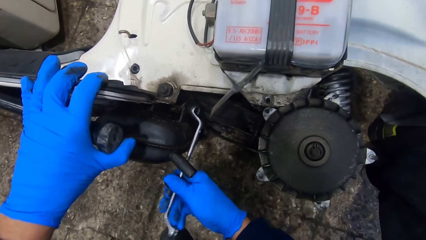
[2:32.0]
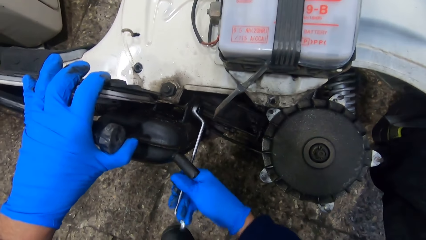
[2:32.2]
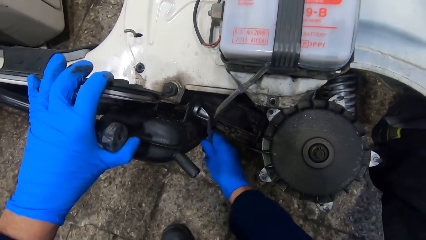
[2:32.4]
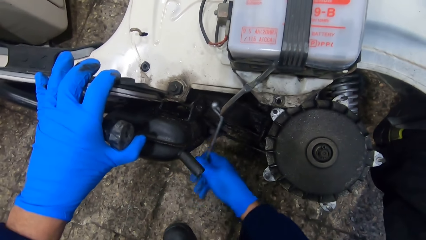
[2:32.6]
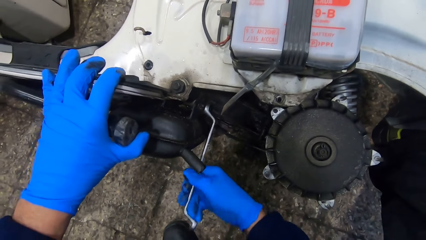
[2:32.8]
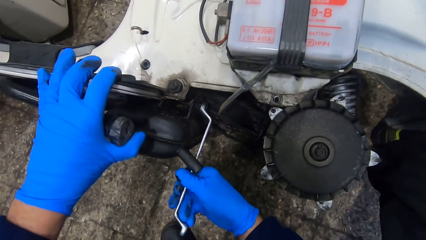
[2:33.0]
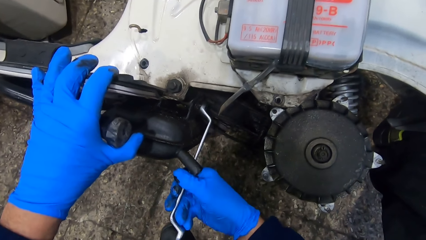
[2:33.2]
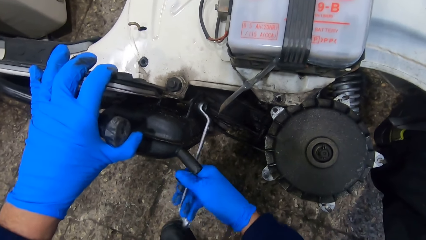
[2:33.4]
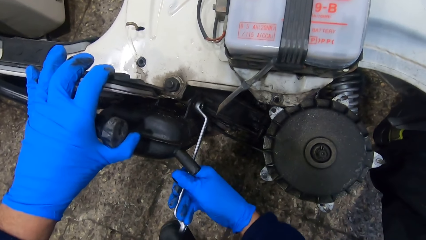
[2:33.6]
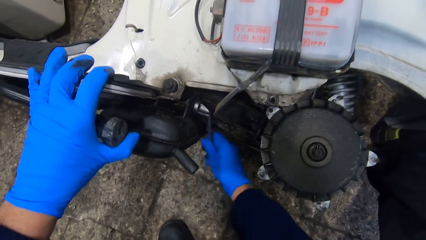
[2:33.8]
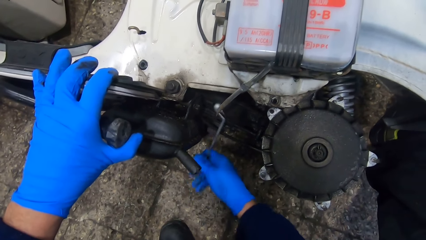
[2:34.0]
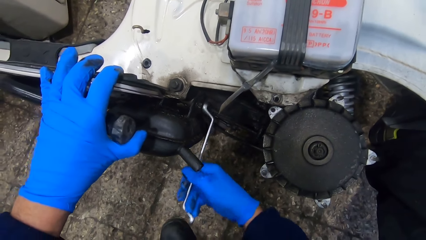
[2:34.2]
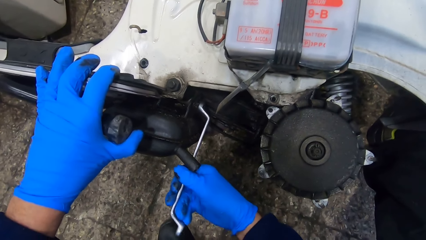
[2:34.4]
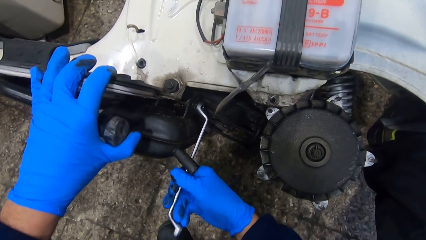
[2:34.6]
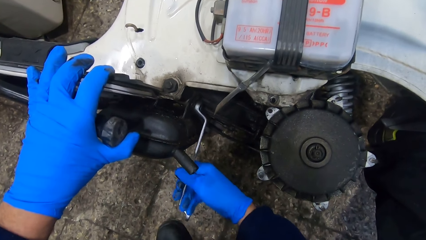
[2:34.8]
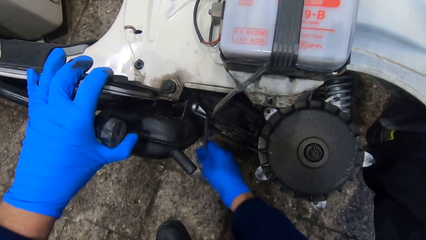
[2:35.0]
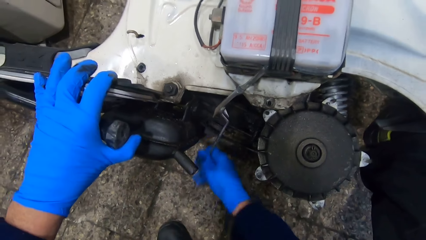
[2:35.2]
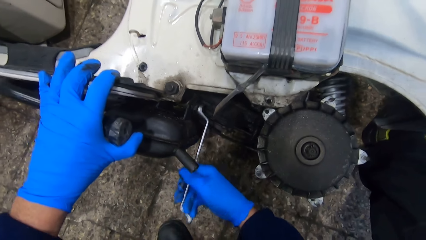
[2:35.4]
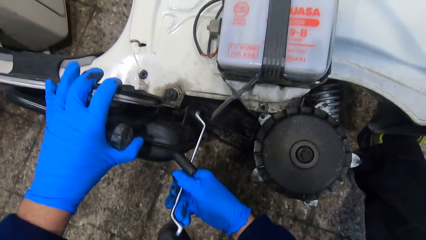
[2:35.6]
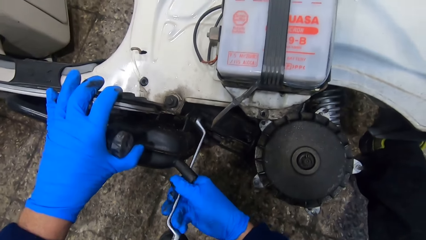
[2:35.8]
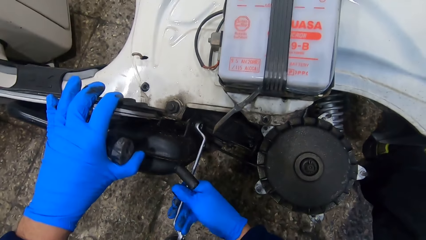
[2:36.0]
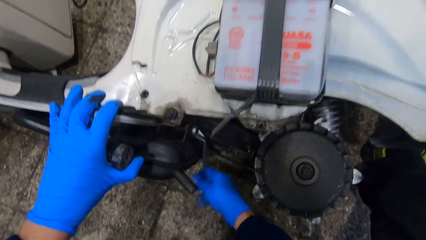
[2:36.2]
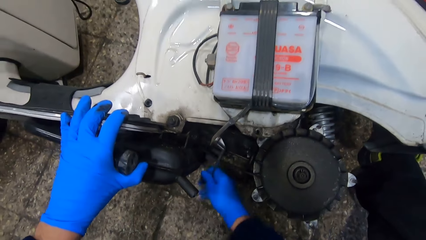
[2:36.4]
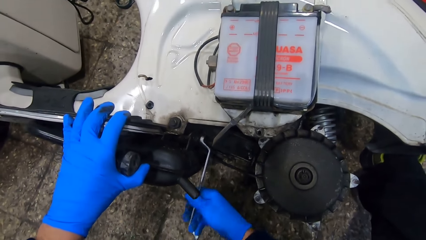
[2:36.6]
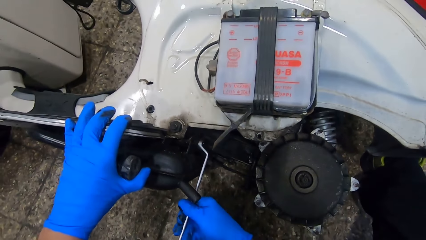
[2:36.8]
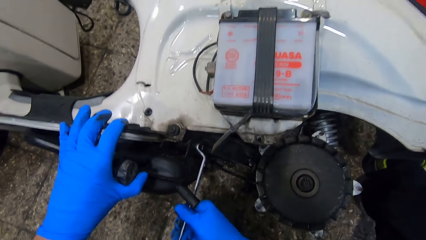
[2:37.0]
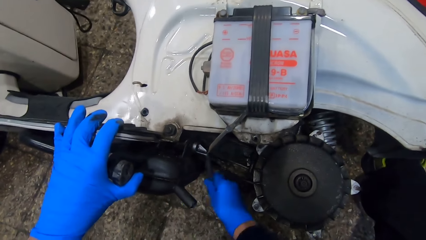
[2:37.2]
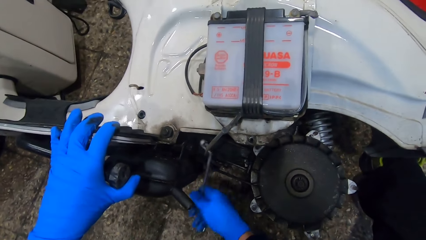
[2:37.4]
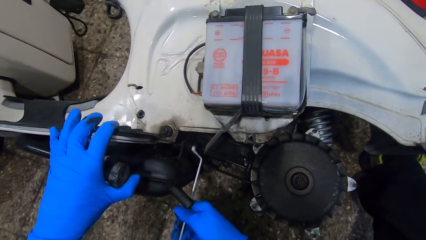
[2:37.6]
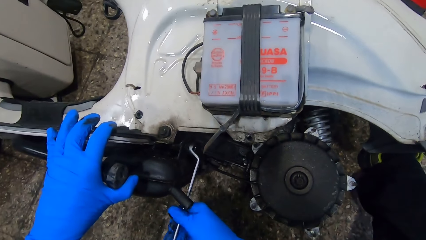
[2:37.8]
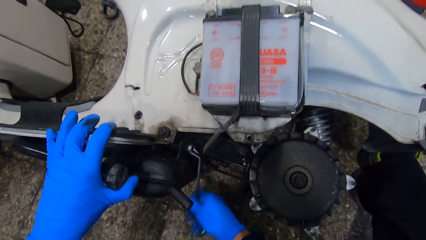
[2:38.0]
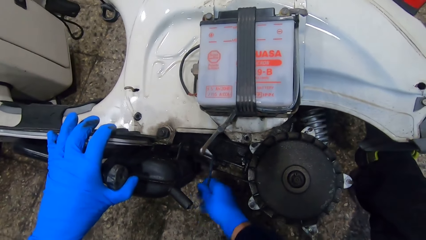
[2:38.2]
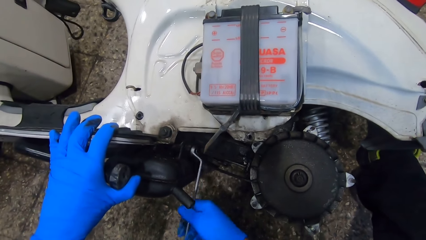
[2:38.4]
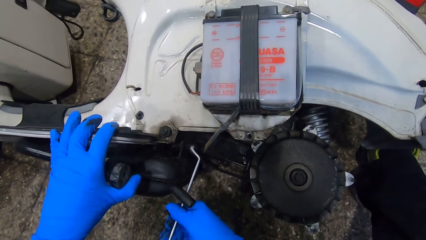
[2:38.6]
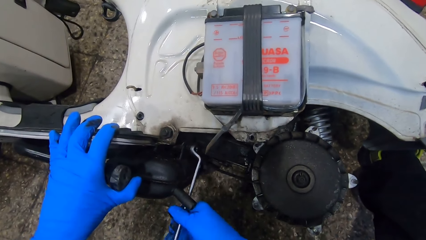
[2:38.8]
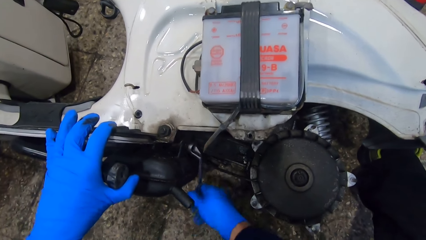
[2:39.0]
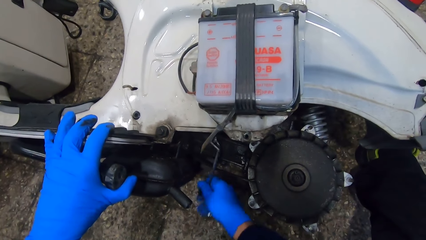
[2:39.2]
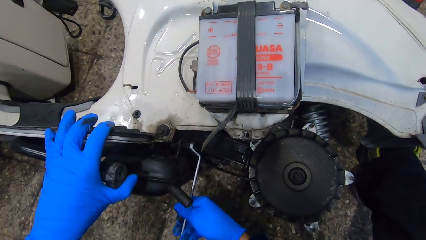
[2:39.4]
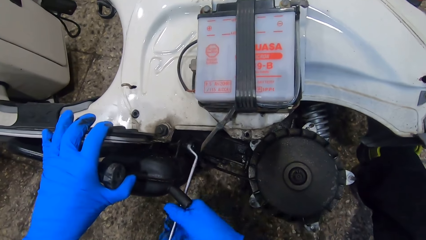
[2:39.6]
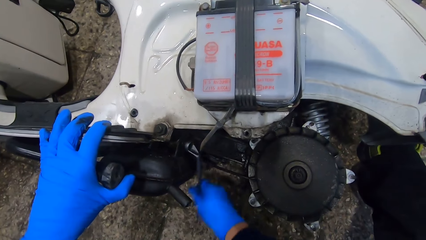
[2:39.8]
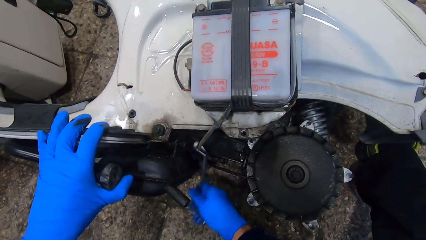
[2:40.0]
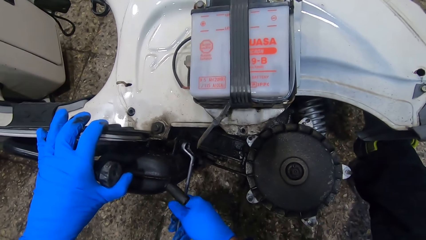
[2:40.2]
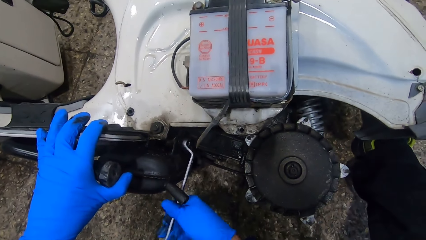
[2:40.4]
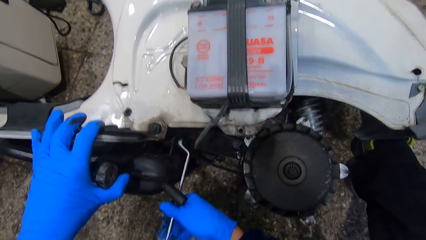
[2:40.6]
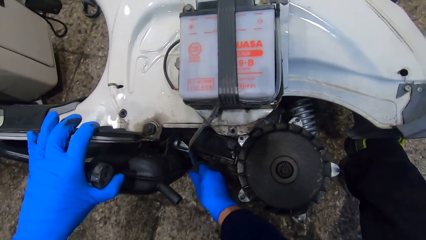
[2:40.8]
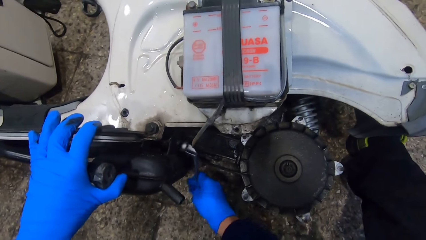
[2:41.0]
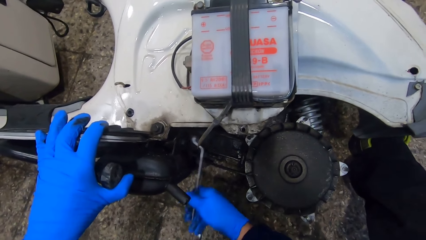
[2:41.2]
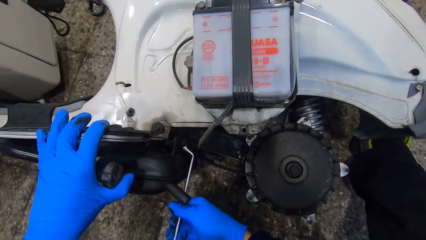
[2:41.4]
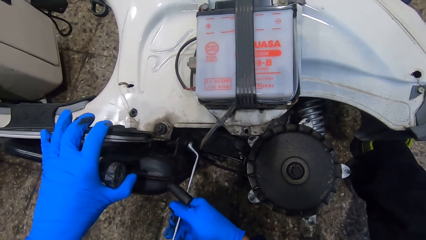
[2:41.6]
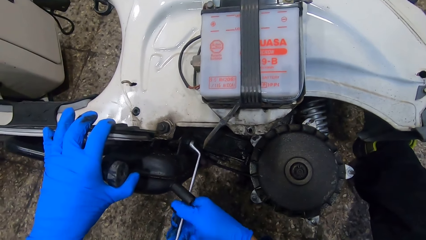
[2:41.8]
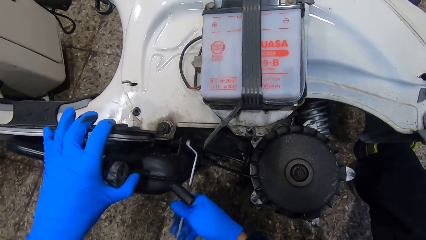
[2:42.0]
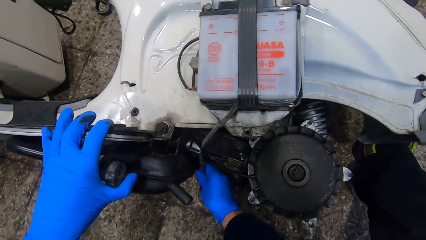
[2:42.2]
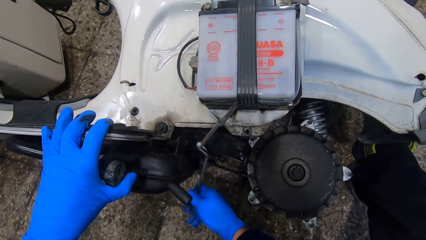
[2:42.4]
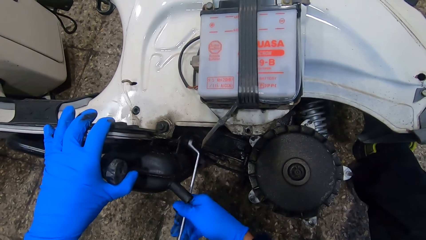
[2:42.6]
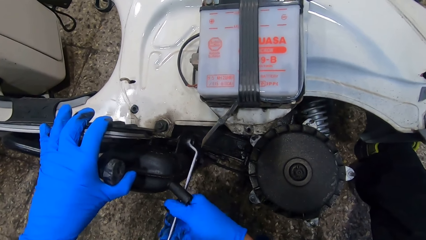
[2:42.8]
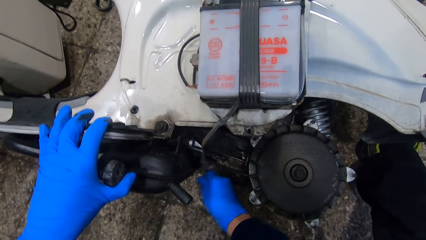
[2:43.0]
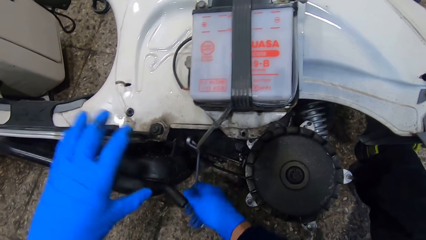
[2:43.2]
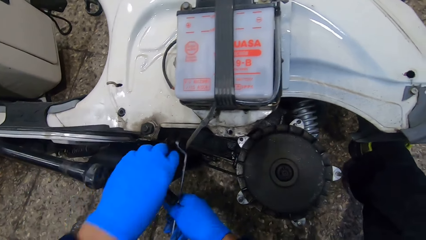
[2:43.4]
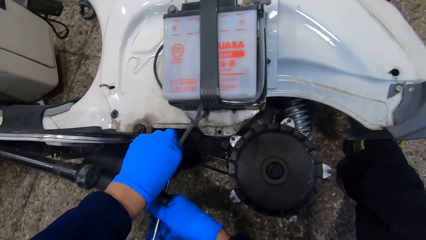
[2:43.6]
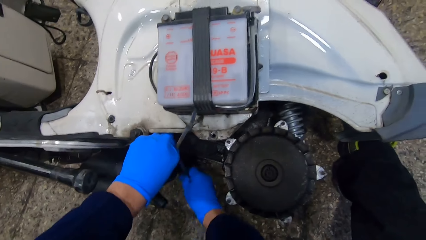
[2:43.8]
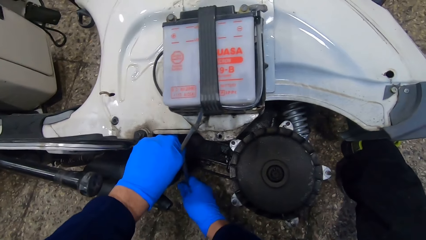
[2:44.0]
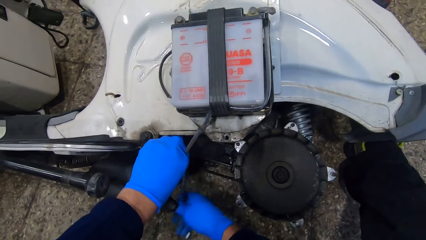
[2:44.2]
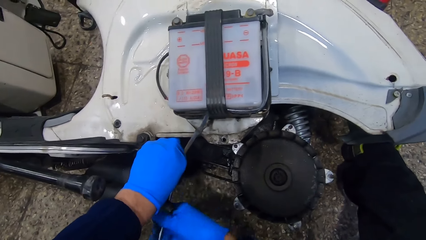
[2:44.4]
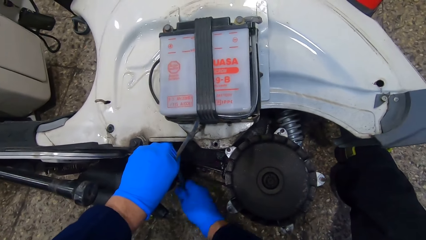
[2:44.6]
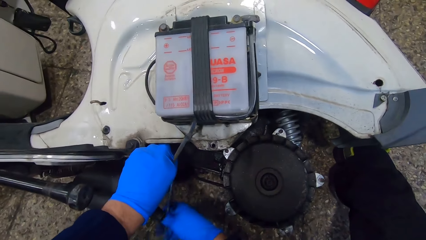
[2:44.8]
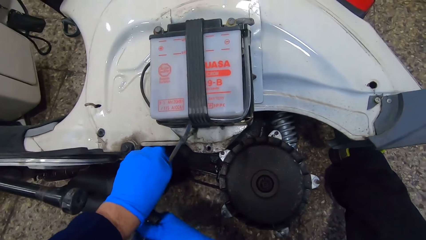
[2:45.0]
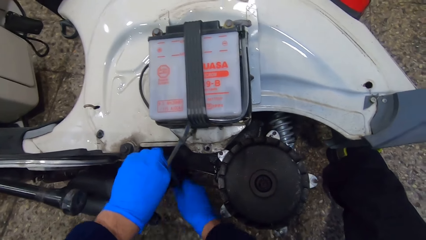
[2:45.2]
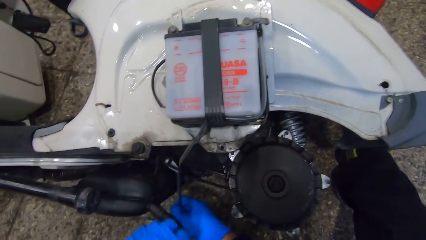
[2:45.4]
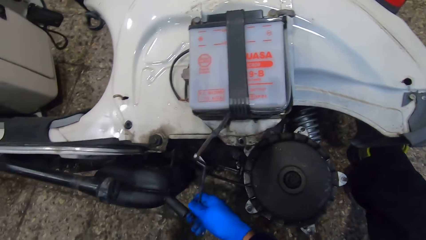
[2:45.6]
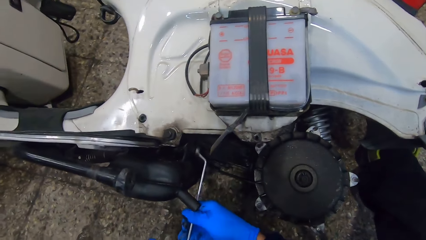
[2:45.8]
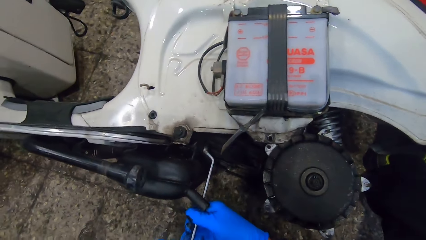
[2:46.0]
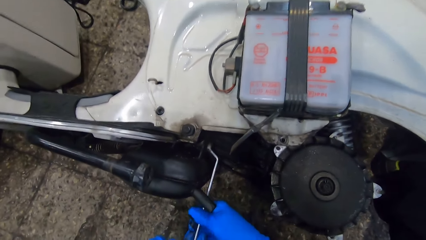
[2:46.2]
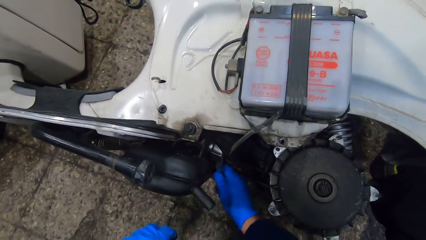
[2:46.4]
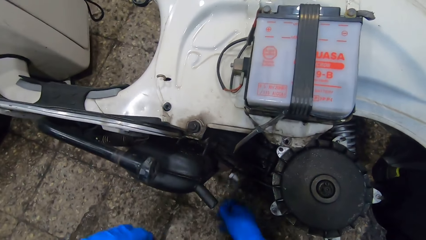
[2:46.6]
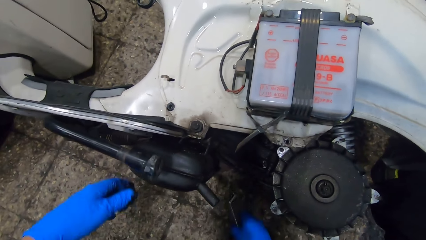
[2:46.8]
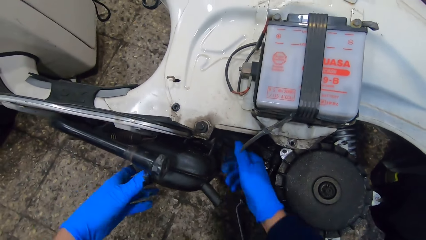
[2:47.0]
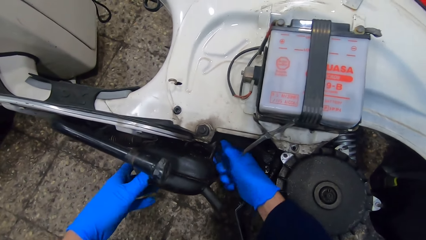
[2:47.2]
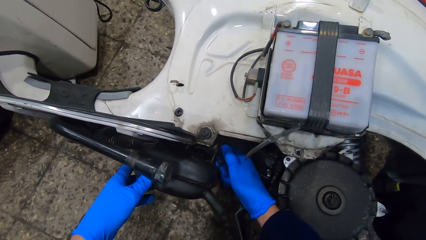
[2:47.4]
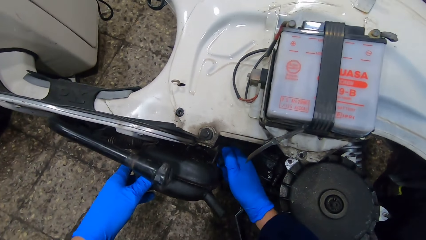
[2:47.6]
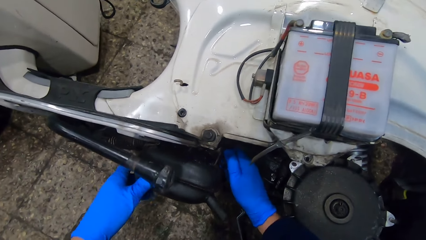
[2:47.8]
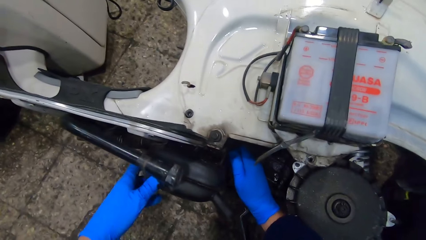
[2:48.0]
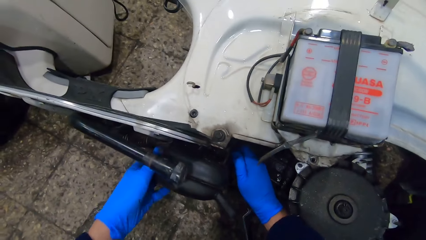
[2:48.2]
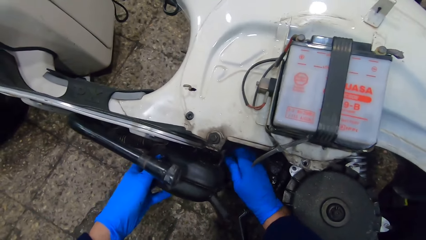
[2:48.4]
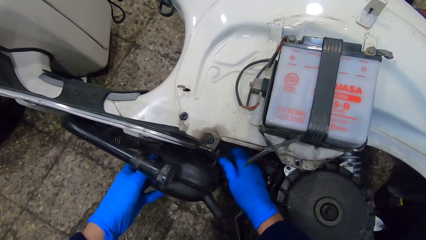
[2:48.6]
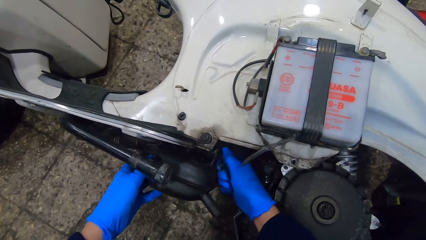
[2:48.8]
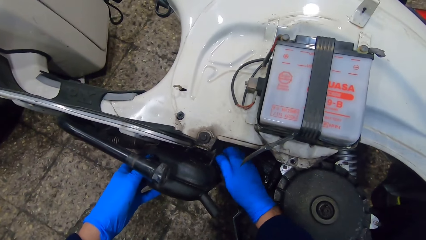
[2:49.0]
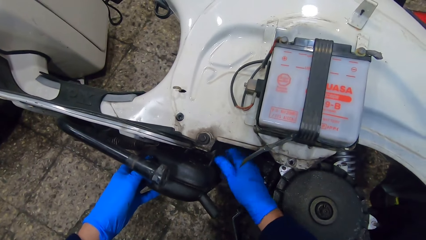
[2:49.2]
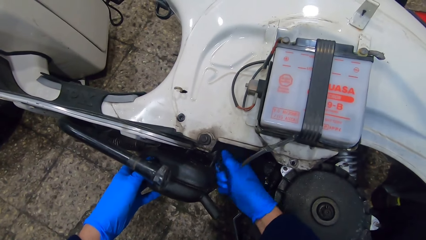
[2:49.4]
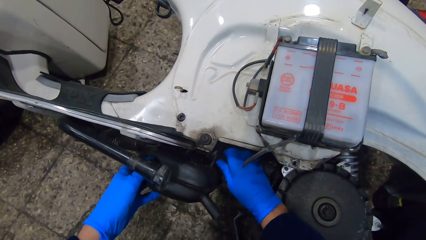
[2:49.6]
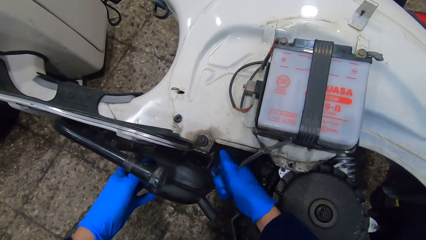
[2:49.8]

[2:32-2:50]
The camera wearer holds the wrench. He unscrews the screw with his right hand and removes the screw with his right hand.
